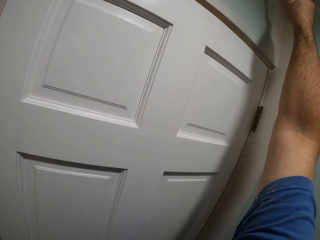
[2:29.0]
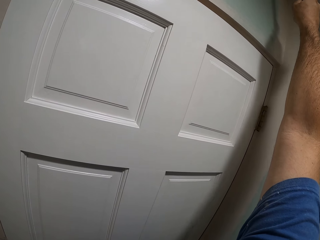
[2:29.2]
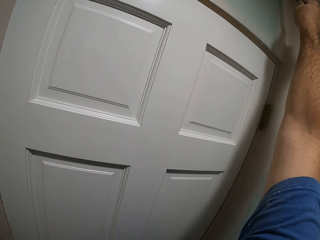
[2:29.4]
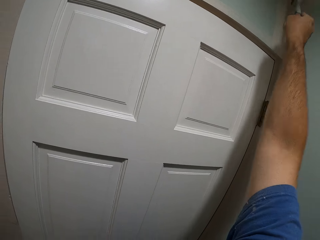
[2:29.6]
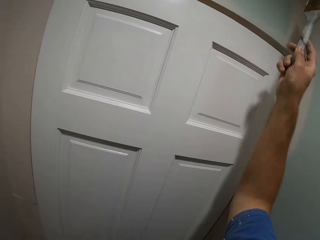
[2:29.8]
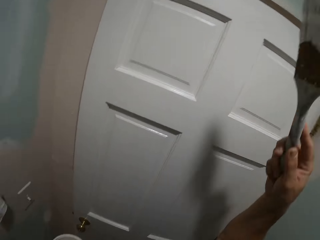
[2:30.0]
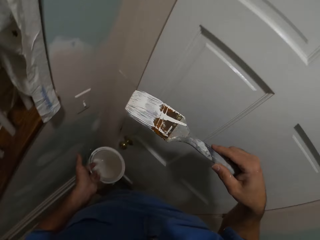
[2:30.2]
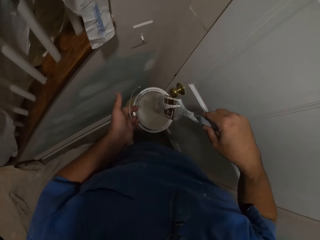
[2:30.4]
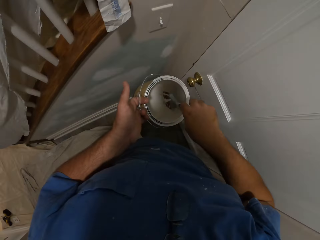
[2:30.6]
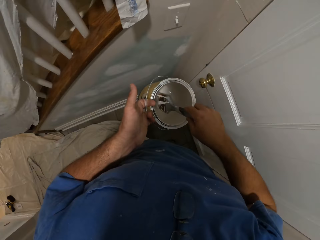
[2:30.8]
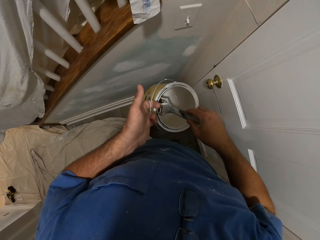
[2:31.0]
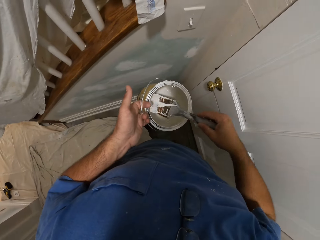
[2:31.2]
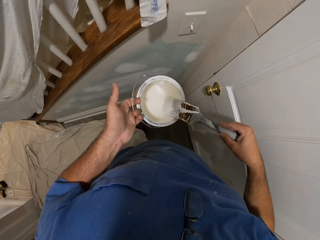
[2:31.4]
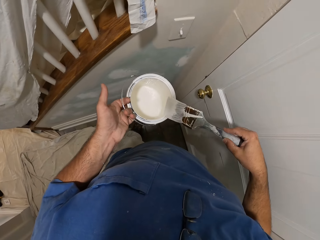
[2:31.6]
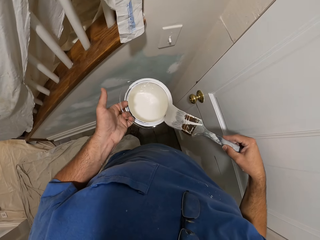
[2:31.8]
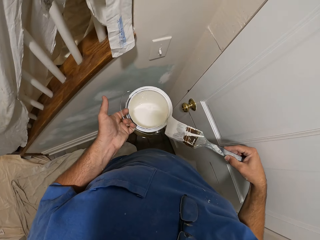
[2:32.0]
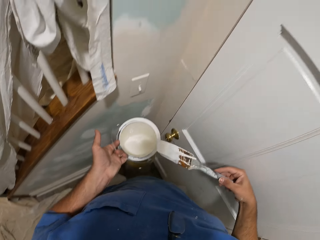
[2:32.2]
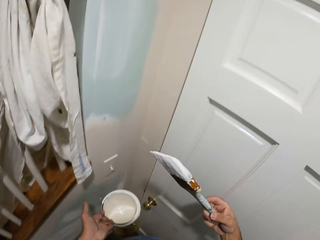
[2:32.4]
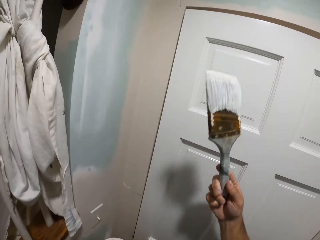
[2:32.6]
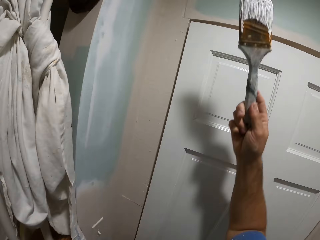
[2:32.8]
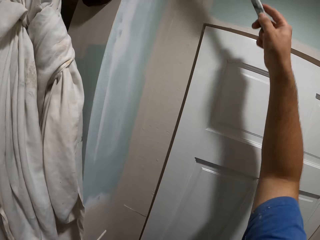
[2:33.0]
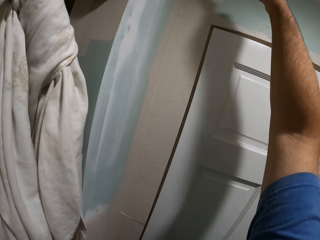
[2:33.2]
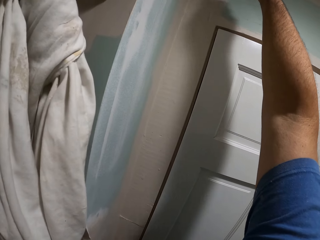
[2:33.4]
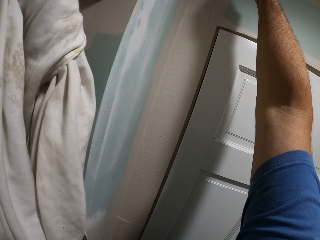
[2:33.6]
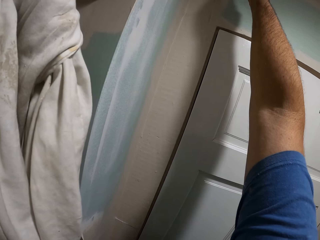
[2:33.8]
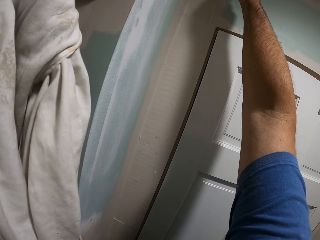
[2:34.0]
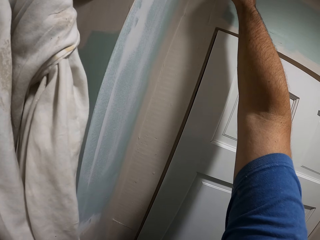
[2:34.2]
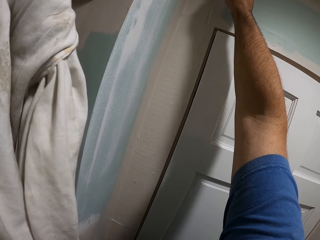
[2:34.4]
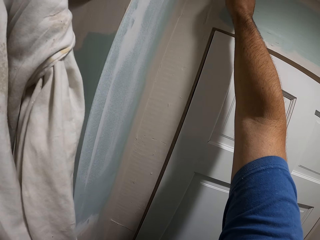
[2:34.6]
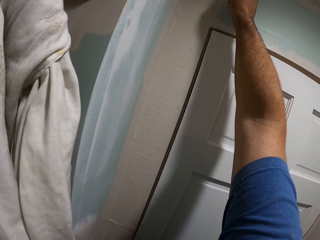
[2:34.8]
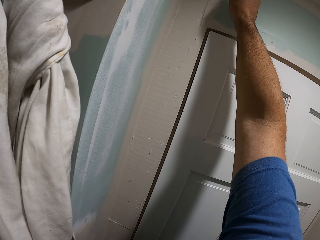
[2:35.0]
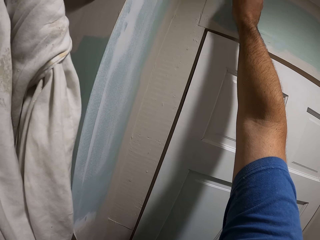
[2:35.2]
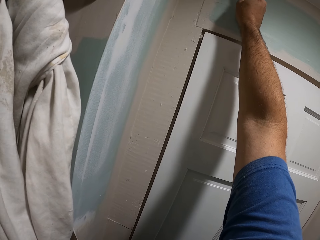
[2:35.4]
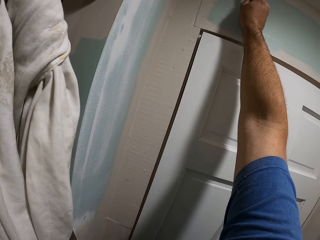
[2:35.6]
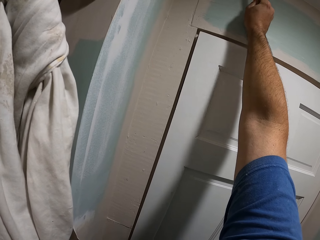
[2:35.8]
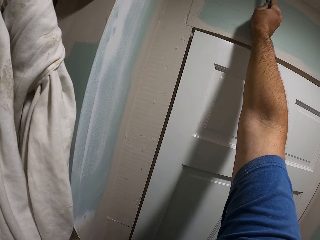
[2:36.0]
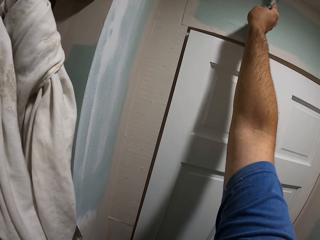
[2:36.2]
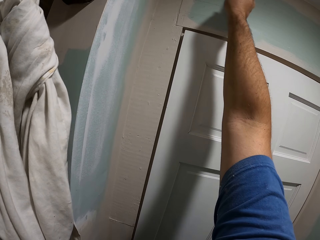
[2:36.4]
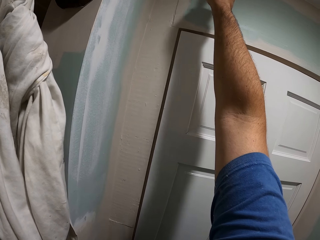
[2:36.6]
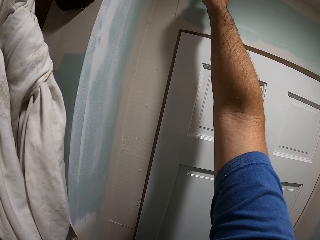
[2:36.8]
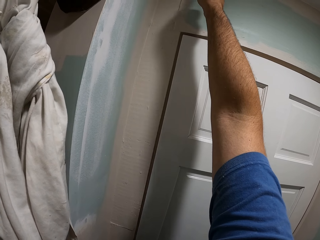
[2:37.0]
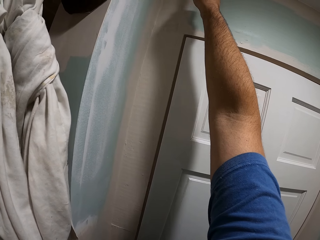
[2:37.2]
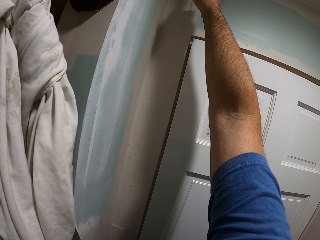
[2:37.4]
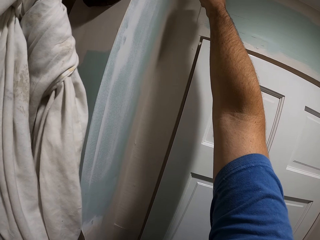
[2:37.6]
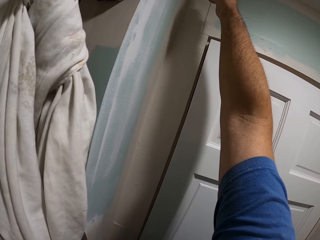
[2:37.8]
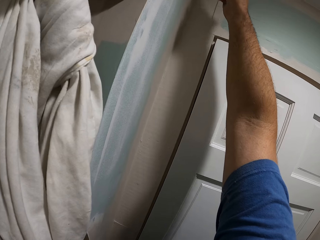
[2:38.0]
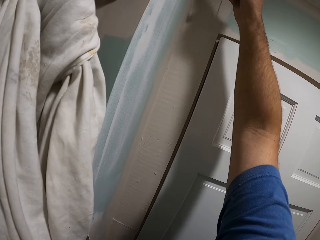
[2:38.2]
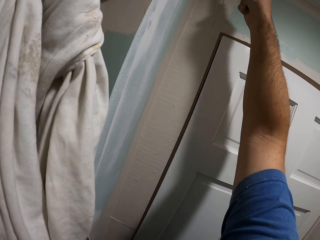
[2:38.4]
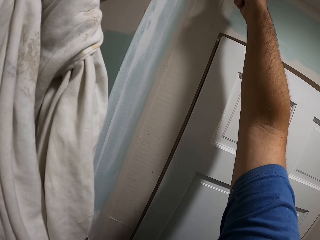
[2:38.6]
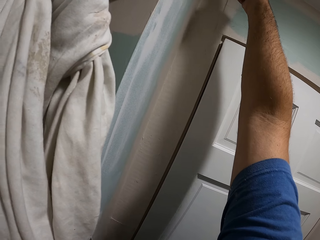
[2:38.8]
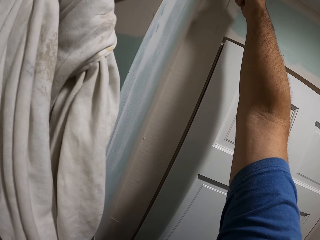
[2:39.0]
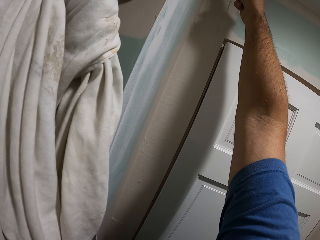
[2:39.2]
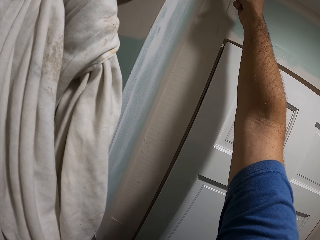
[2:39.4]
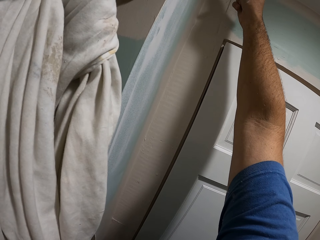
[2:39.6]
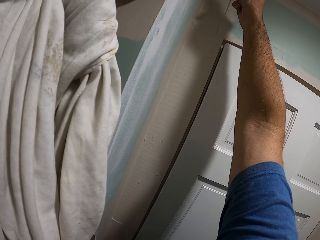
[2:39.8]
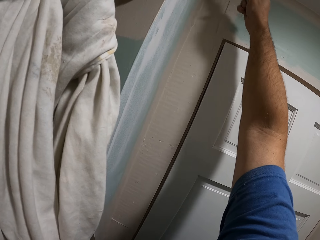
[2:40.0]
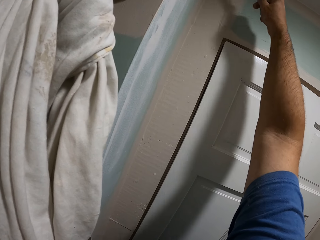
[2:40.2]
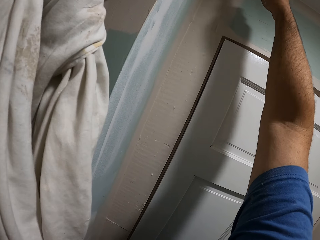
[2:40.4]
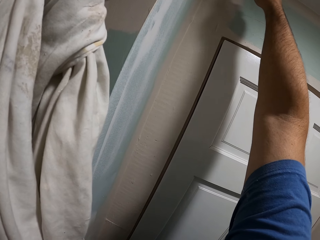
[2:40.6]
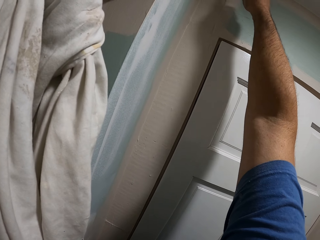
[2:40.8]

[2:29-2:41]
The camera wearer dips the paint brush into the paint bucket. They paint the ceiling of the house.

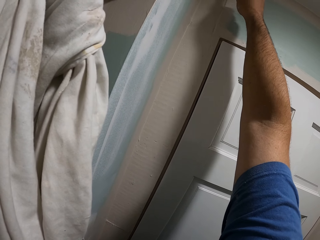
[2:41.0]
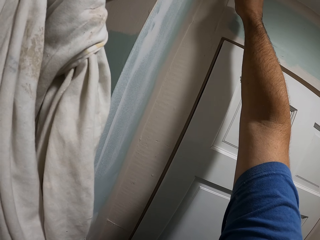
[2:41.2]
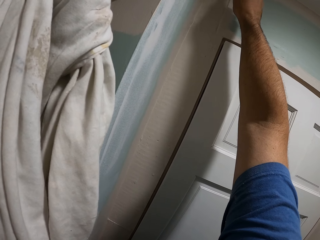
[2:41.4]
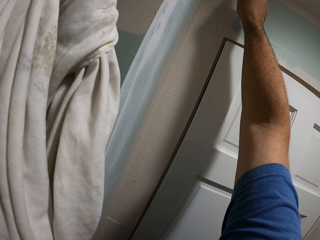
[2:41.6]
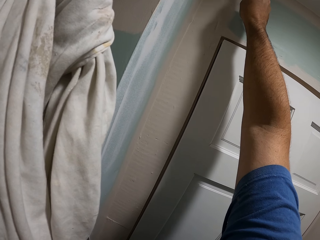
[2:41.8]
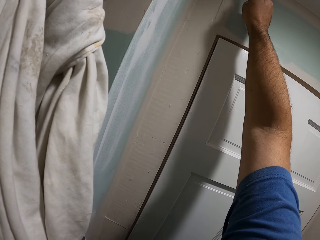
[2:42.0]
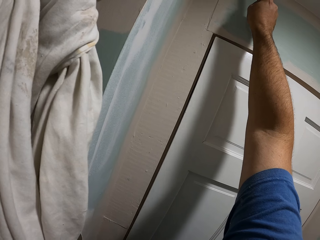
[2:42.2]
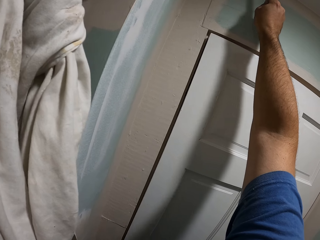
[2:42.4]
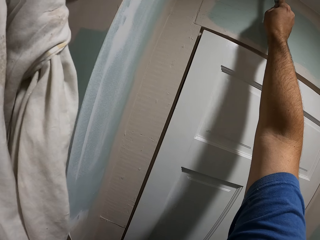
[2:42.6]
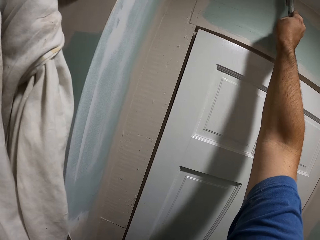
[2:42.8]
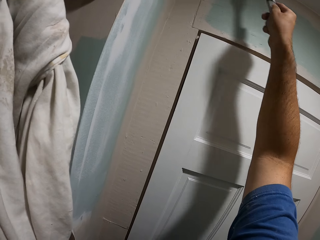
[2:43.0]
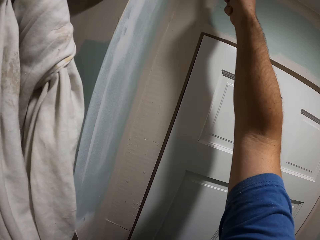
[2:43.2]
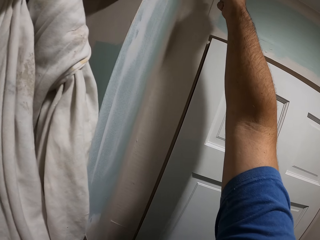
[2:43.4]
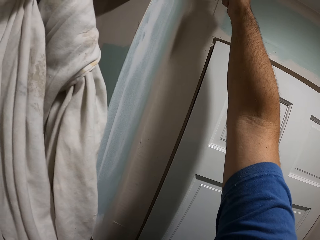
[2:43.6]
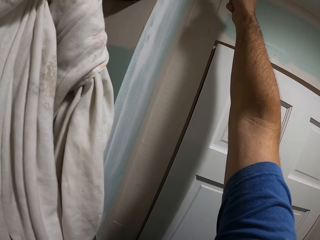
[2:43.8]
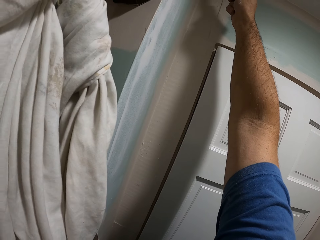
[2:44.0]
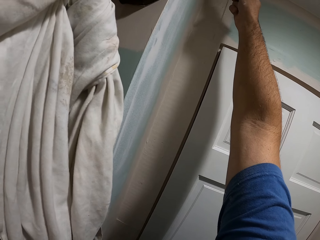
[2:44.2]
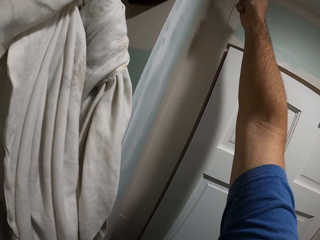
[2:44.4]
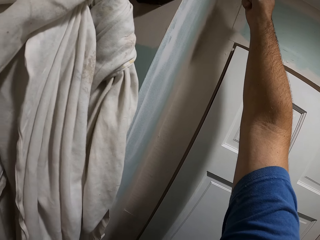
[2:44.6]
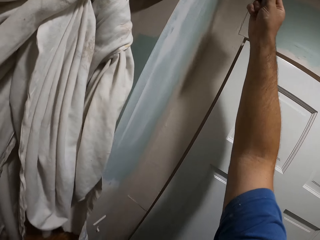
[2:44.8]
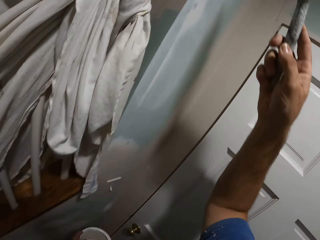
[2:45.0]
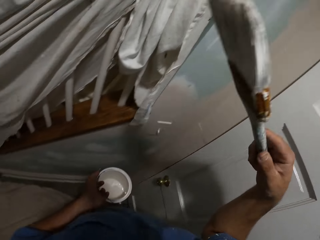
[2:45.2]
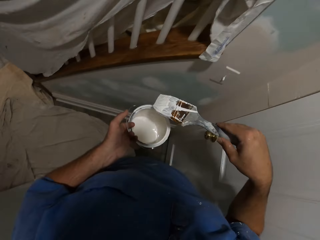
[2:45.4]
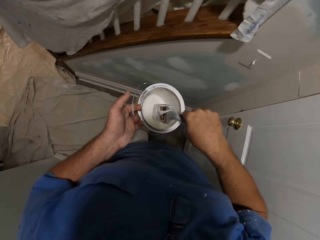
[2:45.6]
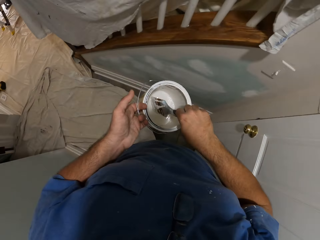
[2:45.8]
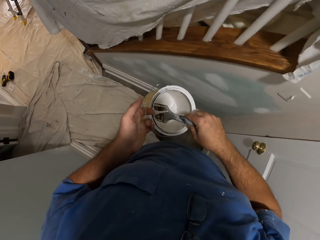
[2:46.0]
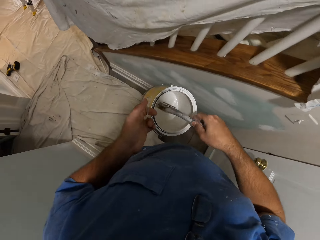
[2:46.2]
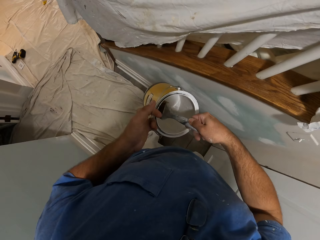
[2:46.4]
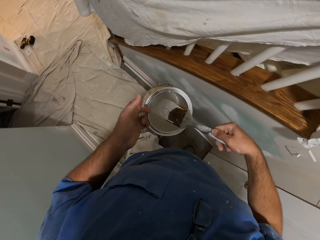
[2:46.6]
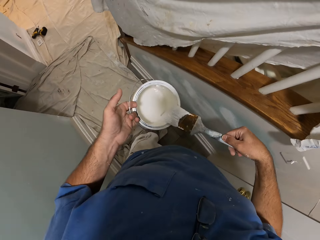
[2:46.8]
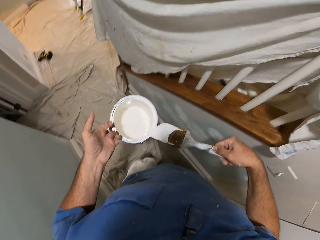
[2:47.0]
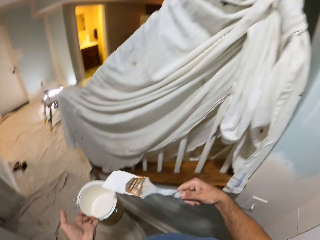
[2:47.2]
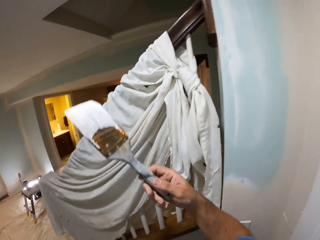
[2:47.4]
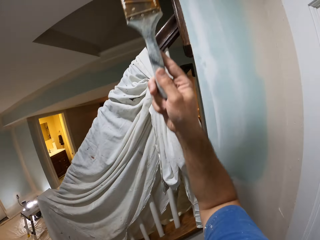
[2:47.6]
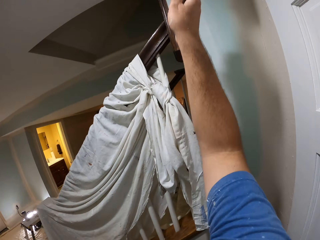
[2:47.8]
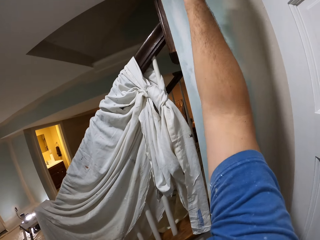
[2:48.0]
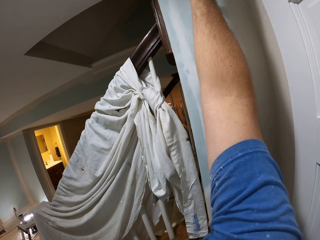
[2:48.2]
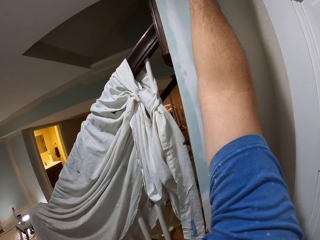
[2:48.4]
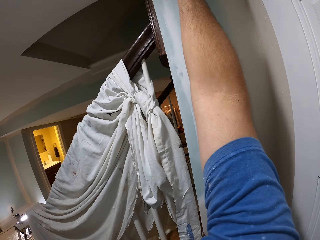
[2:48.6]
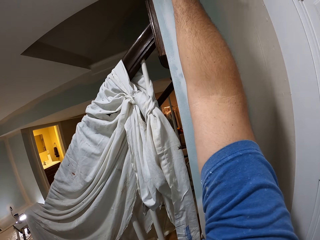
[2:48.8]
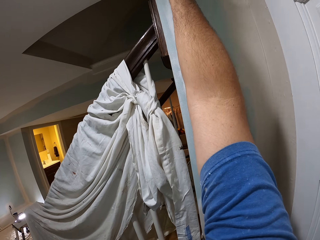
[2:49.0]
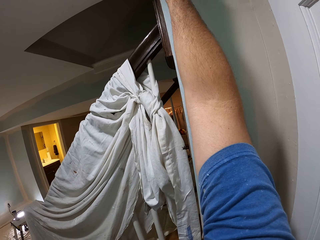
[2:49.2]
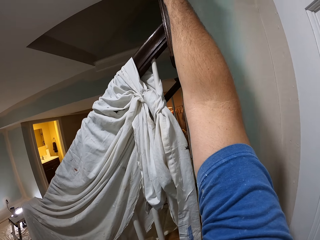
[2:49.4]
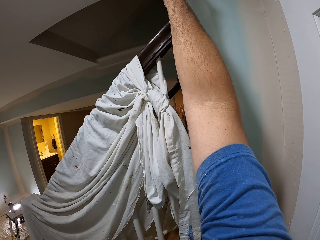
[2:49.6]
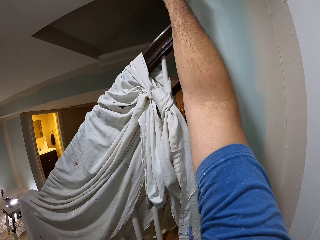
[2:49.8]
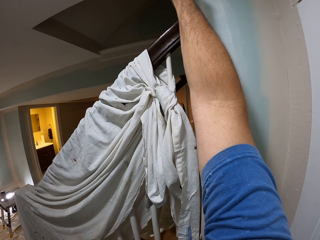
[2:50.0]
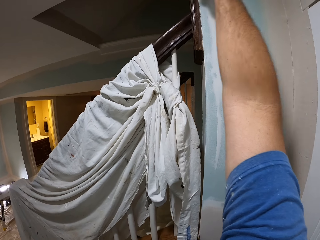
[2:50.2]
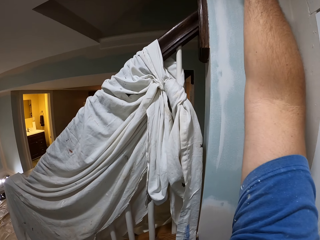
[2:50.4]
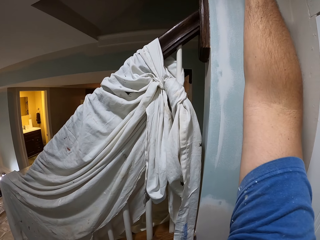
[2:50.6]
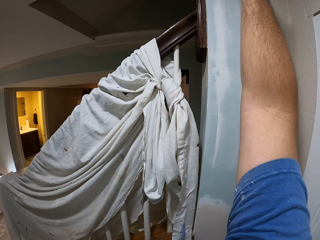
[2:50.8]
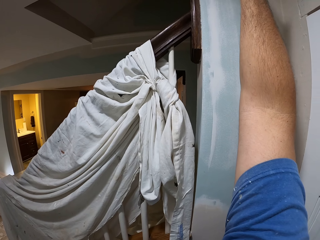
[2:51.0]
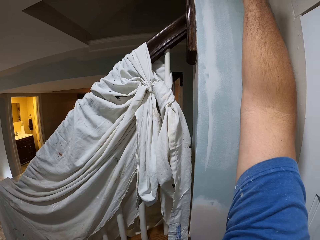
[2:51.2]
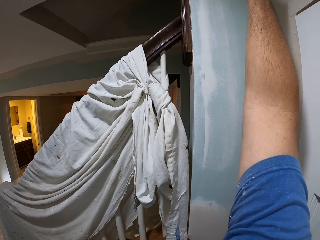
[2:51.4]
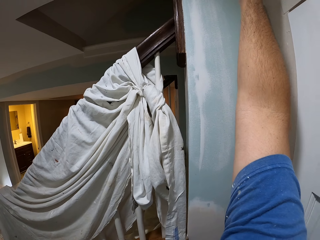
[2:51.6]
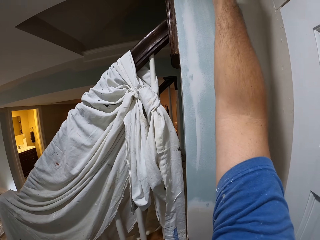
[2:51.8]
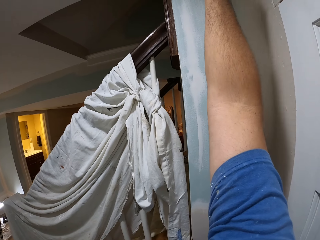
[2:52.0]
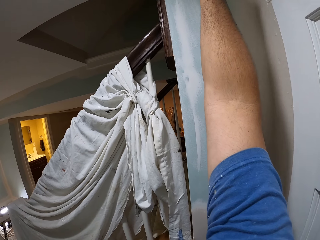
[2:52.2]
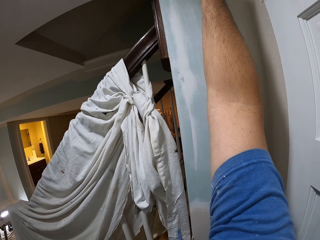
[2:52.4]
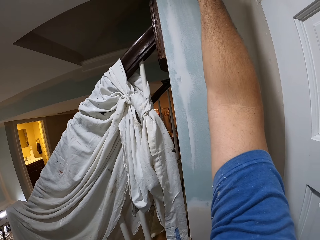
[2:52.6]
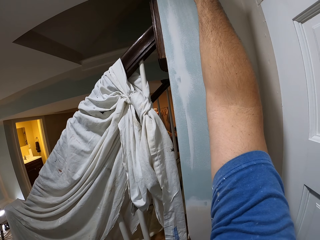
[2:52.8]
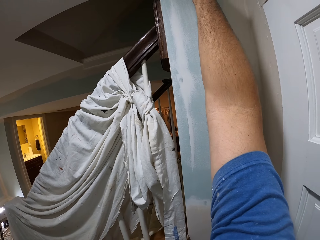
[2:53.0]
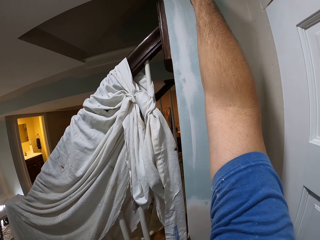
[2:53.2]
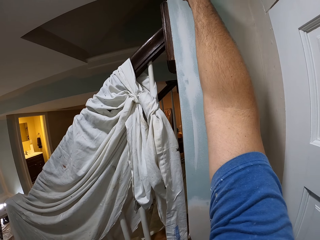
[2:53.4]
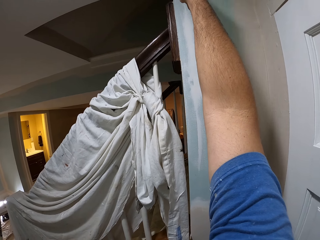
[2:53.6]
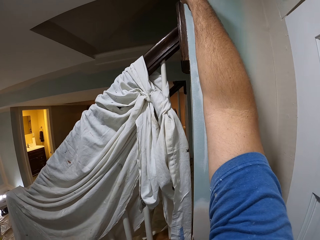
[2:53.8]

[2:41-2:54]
The camera wearer dips the paint brush into the paint bucket. They walk and paint the upper wall or the ceiling of the house.
